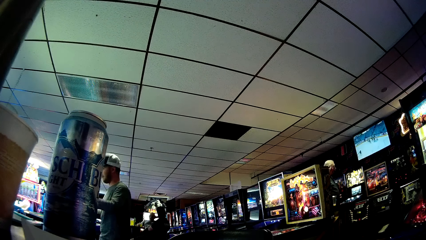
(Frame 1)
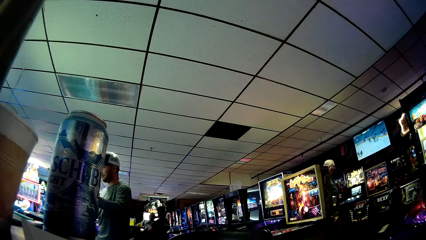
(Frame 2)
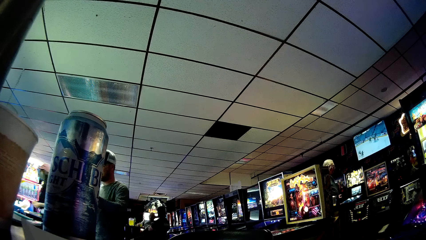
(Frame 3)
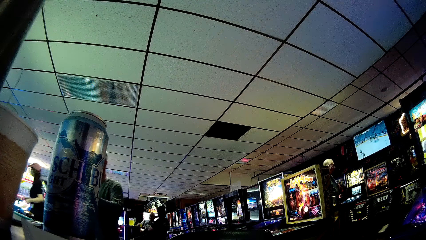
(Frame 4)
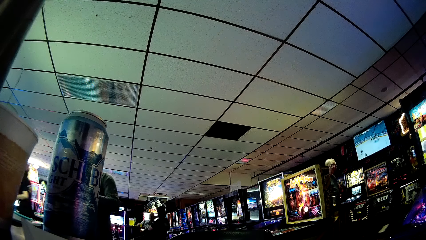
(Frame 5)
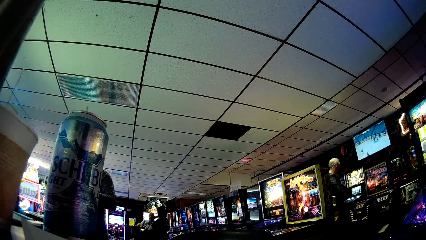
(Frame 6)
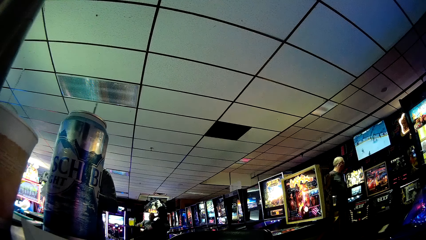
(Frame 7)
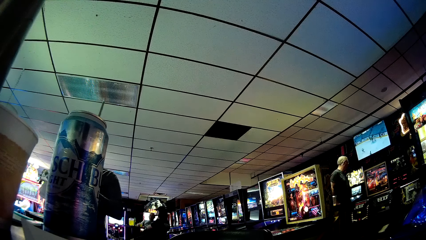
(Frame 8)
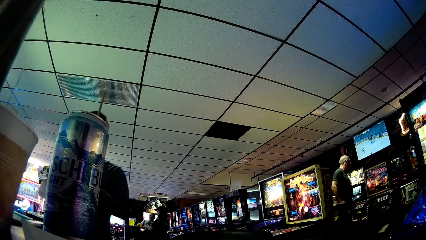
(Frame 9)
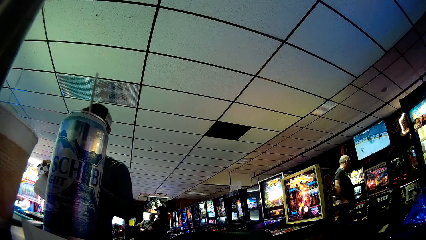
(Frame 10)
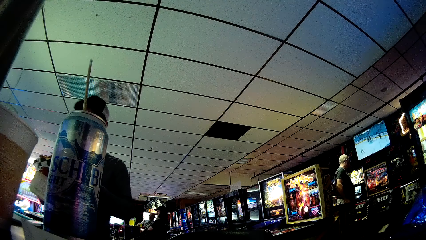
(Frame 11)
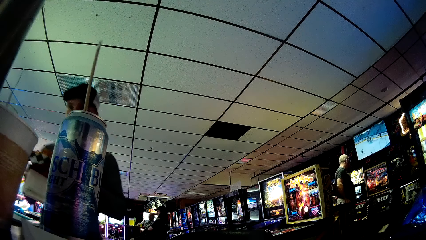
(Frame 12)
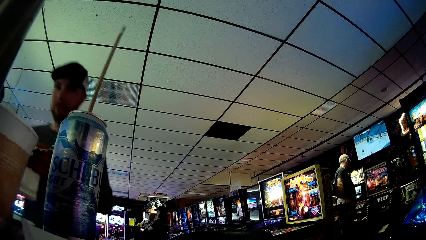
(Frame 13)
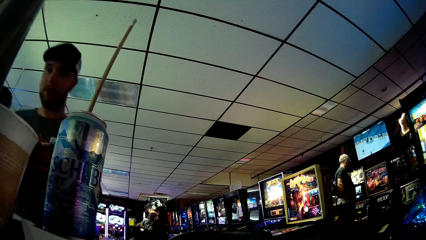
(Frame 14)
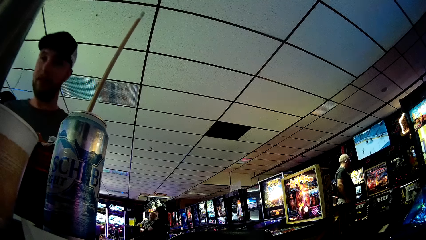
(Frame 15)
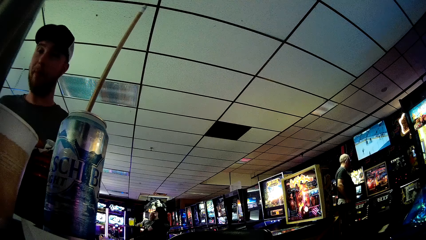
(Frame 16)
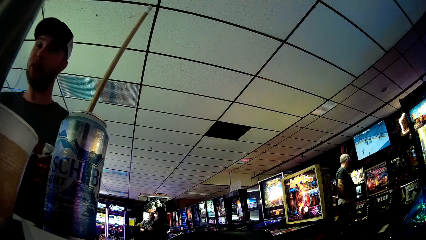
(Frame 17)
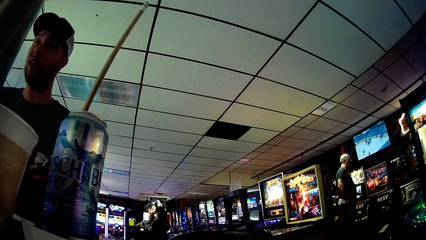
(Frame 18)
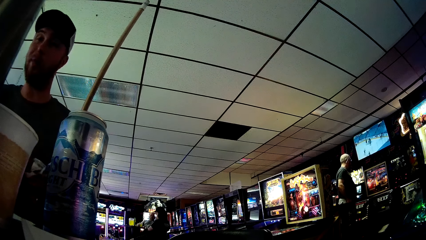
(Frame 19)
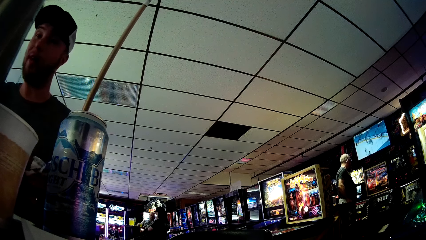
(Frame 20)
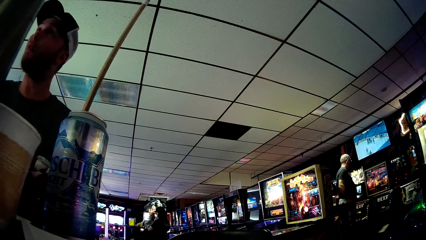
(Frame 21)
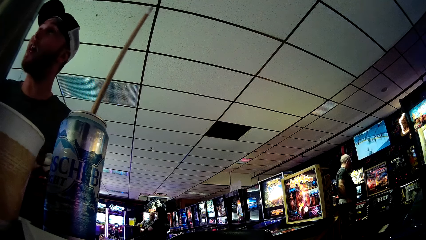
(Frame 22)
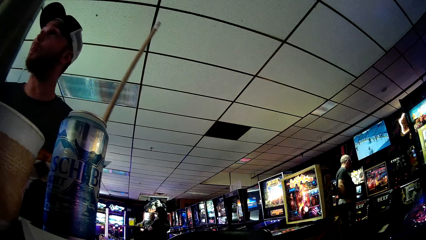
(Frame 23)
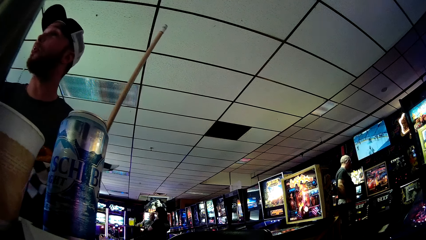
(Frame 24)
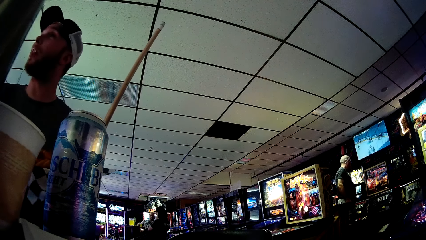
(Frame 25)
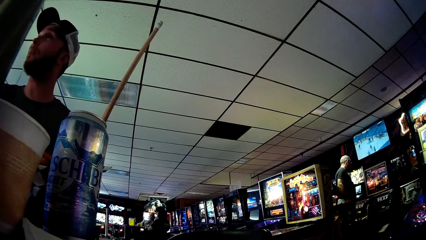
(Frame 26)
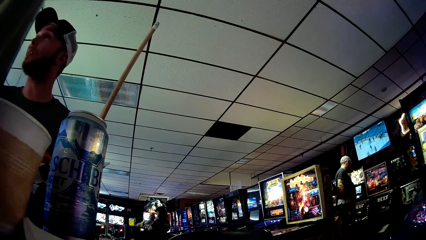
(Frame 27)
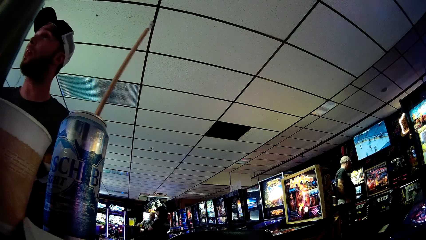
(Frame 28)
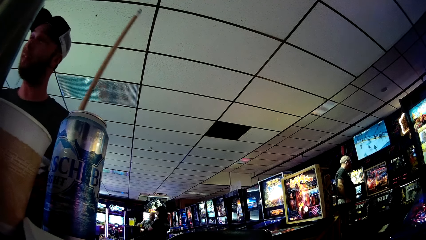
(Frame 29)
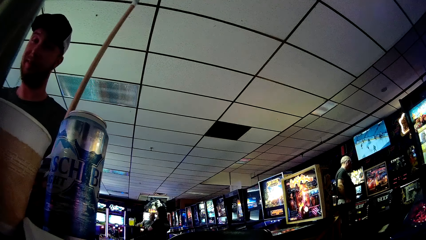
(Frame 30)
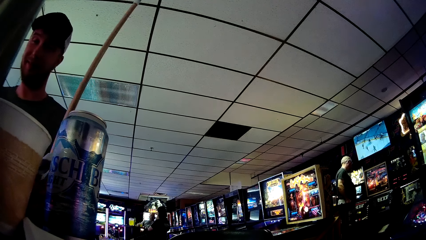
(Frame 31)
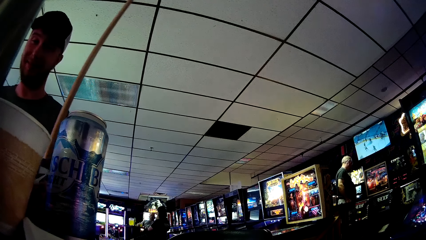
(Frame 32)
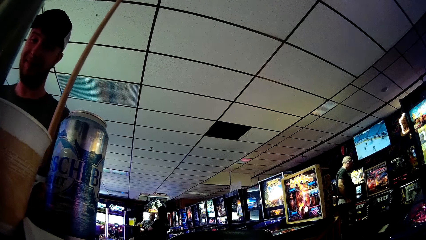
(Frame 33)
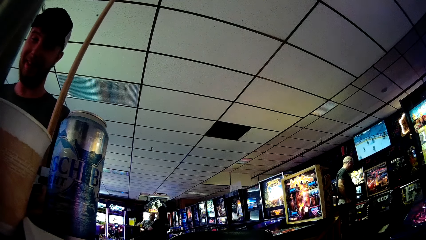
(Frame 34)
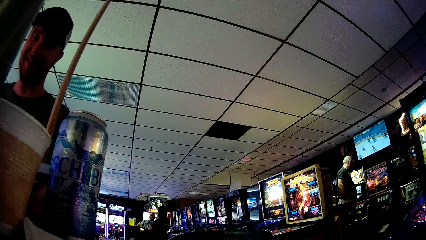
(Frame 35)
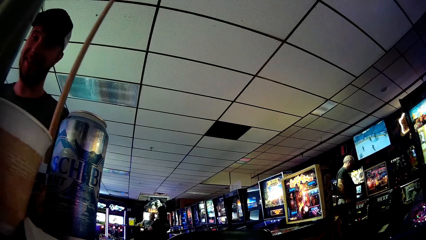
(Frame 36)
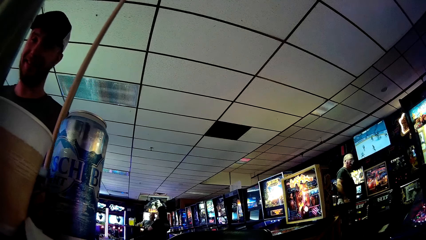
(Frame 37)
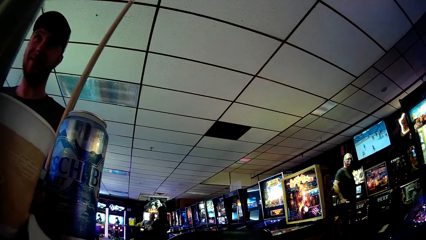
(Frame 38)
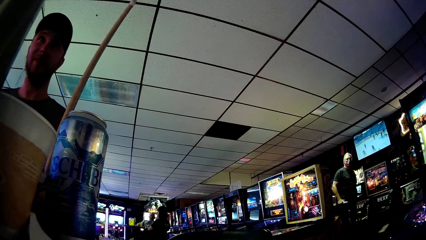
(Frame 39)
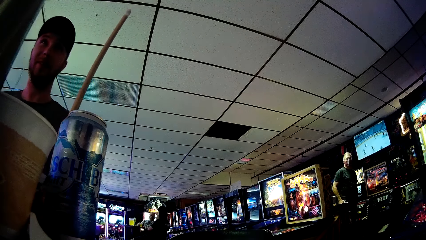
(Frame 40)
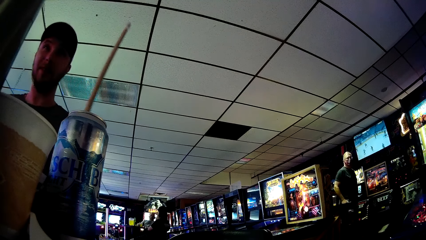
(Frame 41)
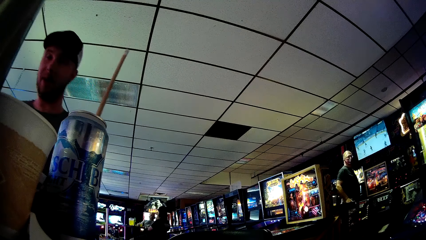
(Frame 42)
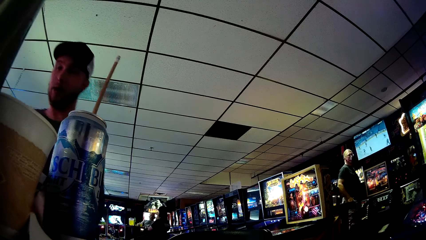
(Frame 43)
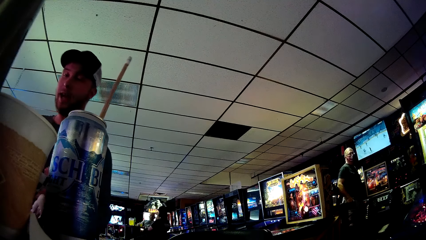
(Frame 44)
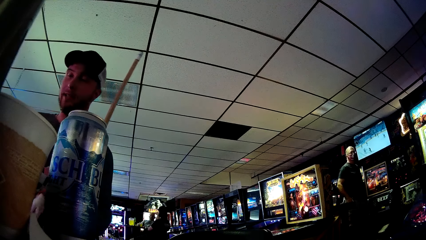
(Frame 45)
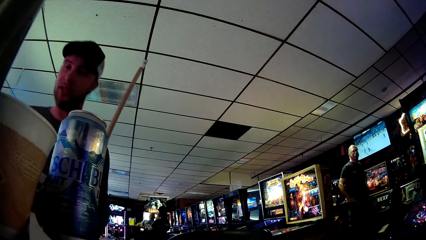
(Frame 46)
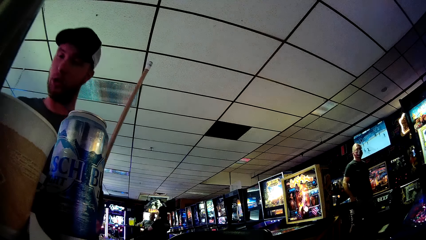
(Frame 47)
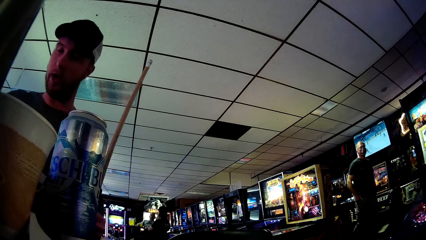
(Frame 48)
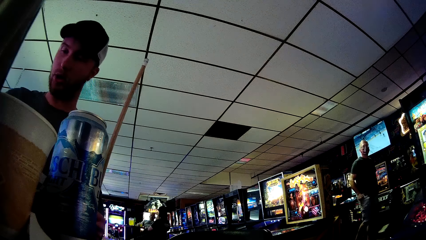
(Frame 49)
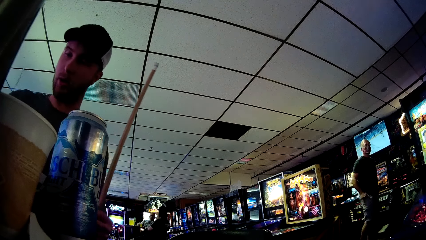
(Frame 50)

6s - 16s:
A man walks around. The man walks to the camera wearer. The man moves around. The man picks up something.

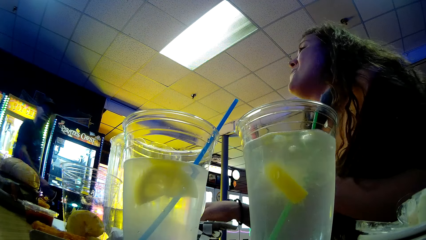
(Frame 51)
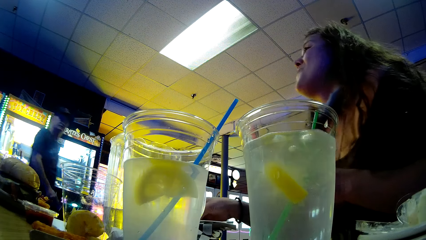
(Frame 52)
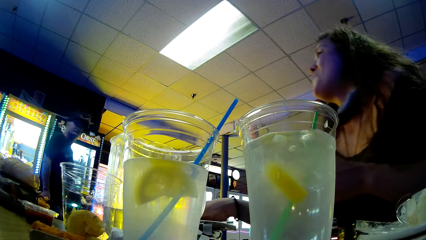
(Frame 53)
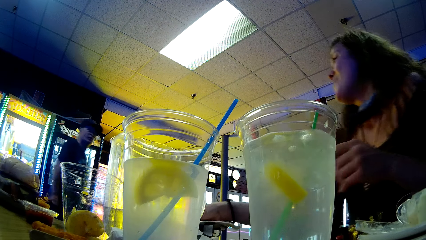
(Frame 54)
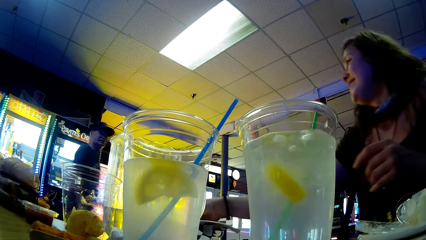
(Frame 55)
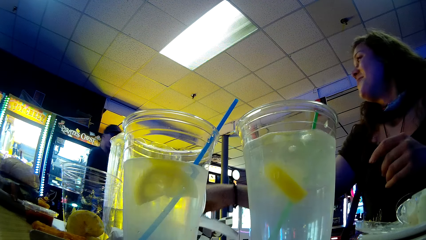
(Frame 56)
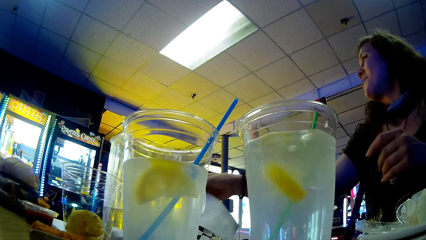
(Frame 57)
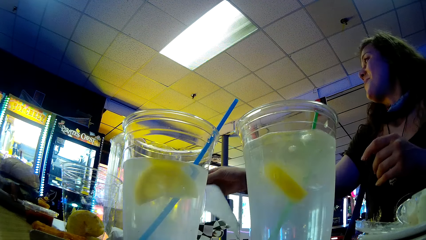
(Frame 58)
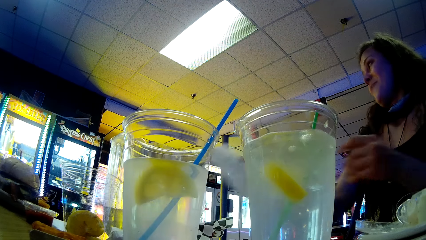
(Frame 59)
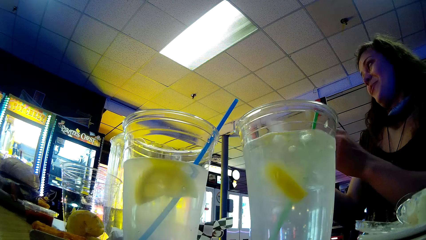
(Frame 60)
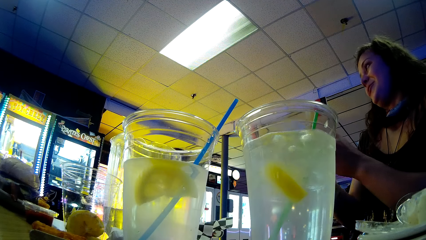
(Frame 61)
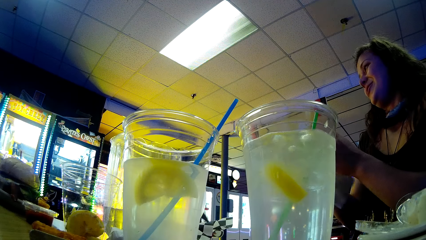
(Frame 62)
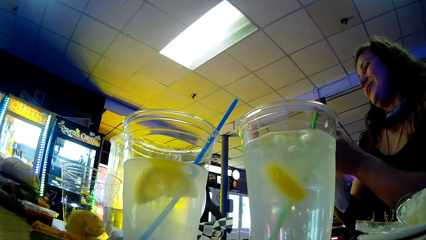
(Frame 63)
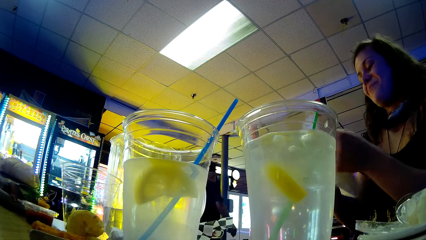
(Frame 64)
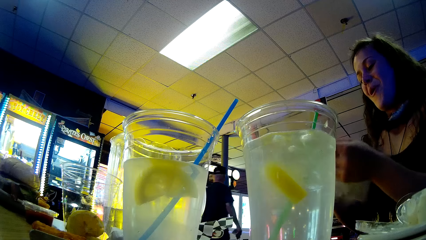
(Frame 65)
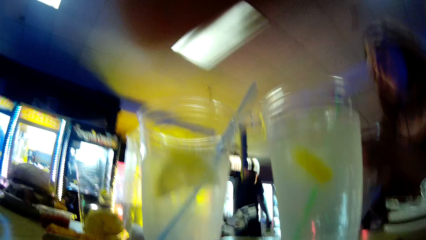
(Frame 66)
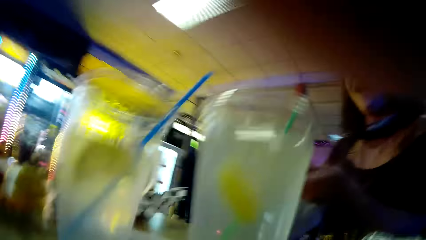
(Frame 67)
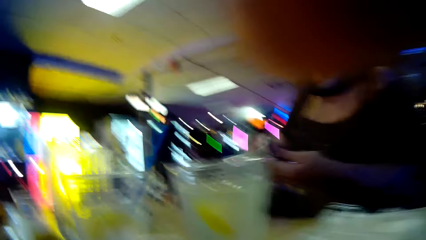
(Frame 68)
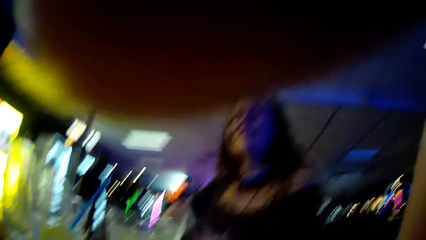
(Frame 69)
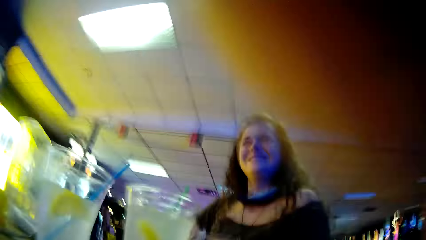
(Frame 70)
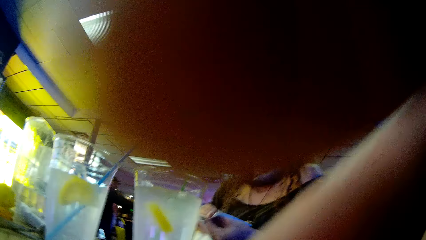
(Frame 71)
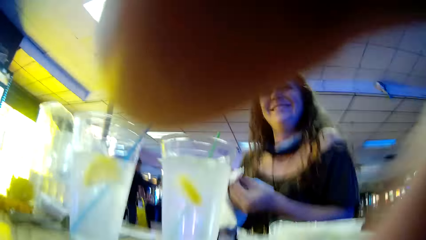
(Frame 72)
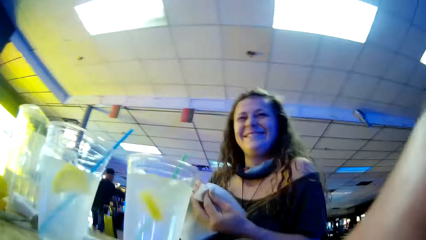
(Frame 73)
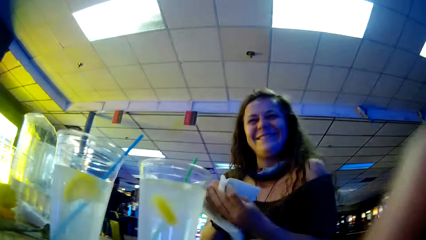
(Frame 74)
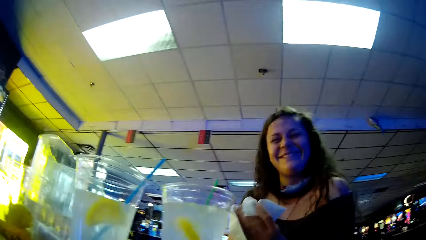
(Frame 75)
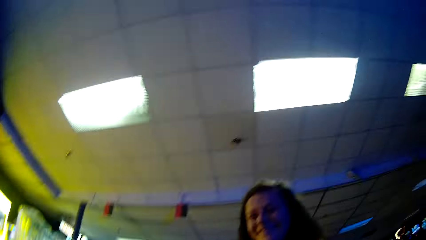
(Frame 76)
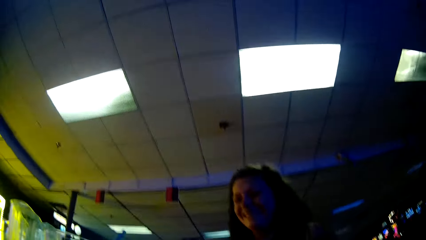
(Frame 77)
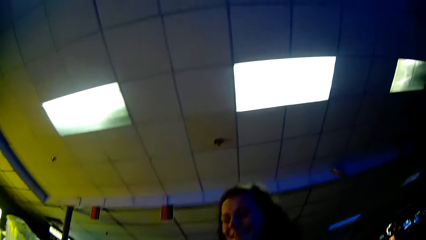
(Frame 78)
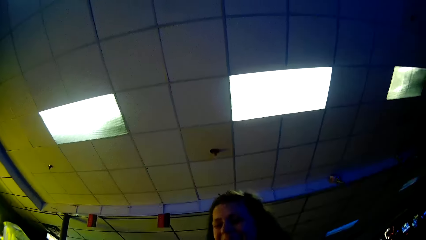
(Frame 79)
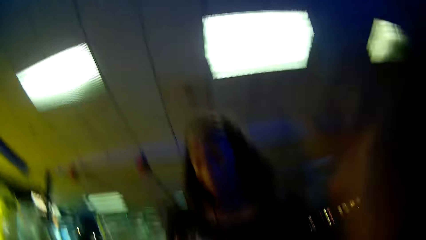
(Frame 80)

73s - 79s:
A woman picks up a serviette. The woman holds the serviette. The camera wearer picks up the camera on the table. They adjust the camera. They move the camera. The woman wipes hands.
